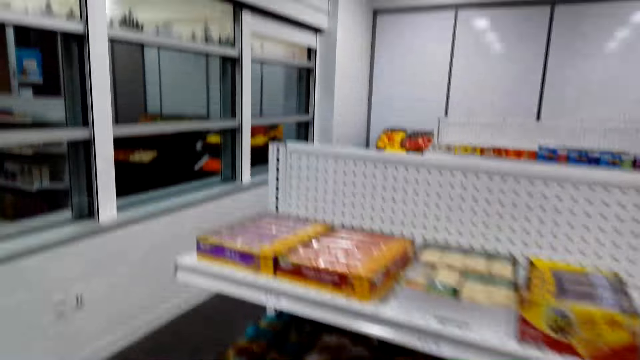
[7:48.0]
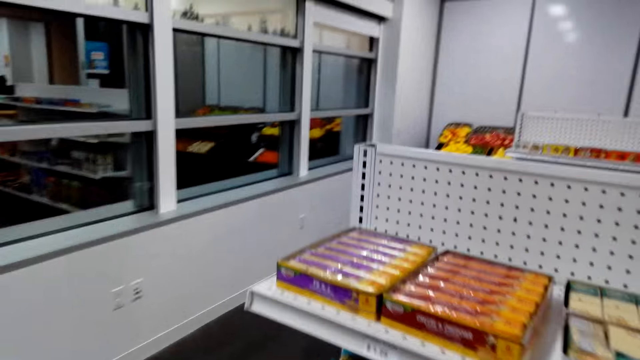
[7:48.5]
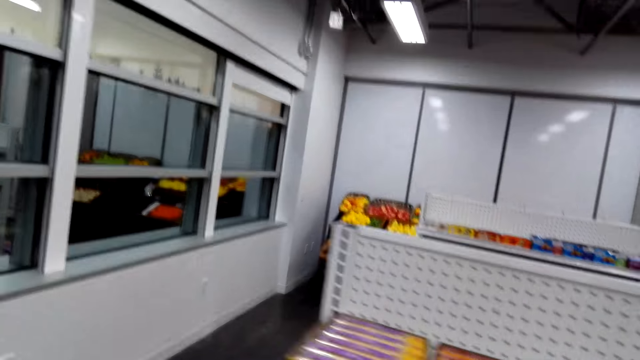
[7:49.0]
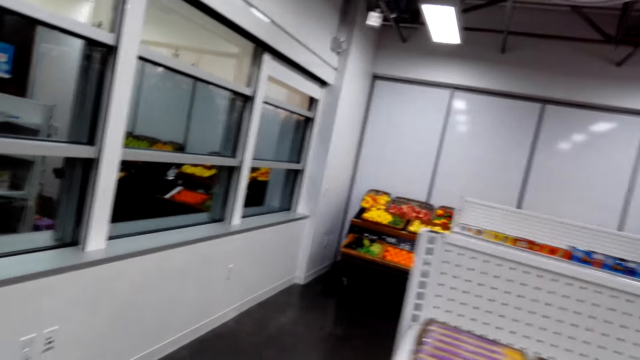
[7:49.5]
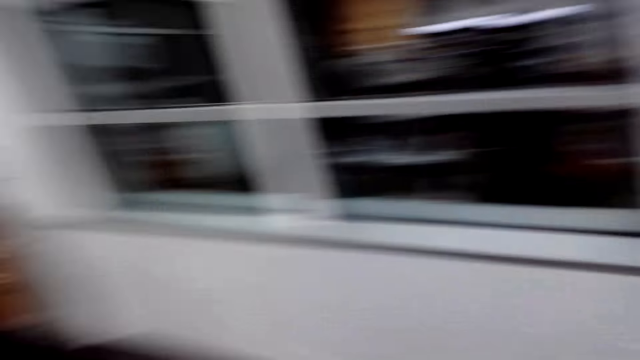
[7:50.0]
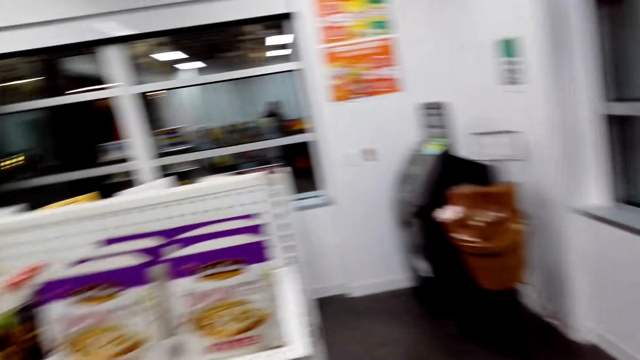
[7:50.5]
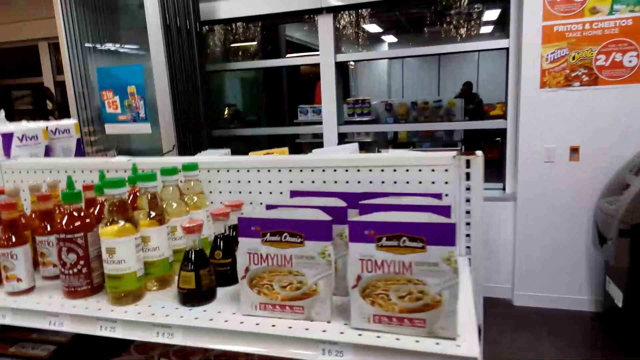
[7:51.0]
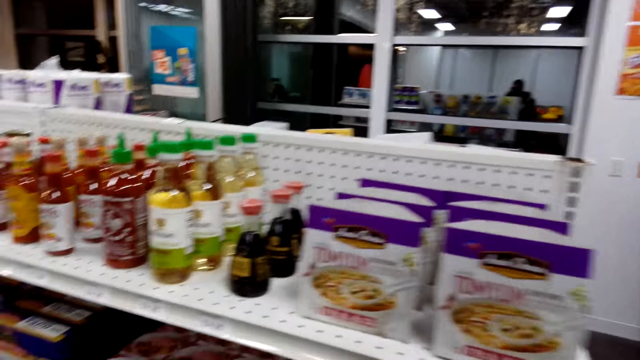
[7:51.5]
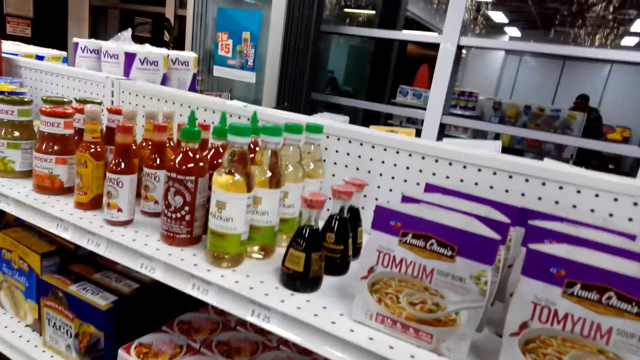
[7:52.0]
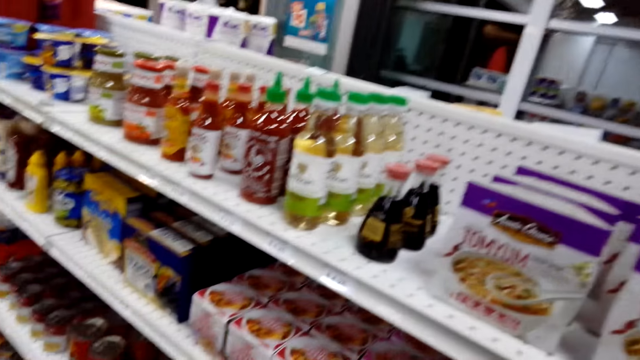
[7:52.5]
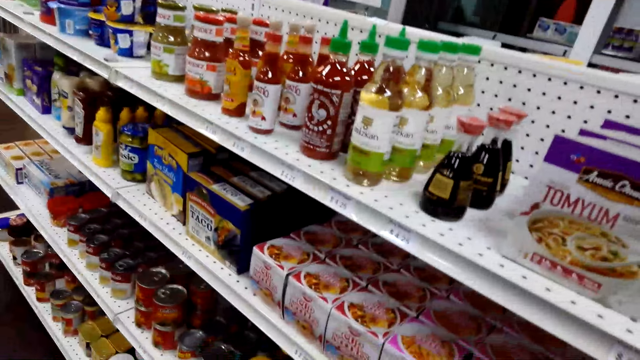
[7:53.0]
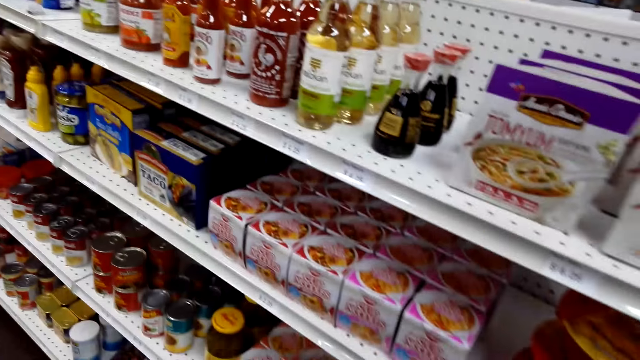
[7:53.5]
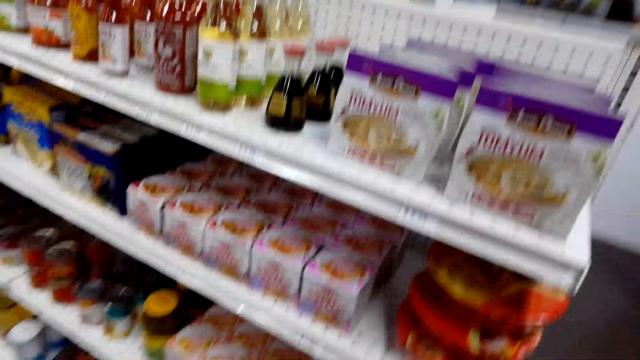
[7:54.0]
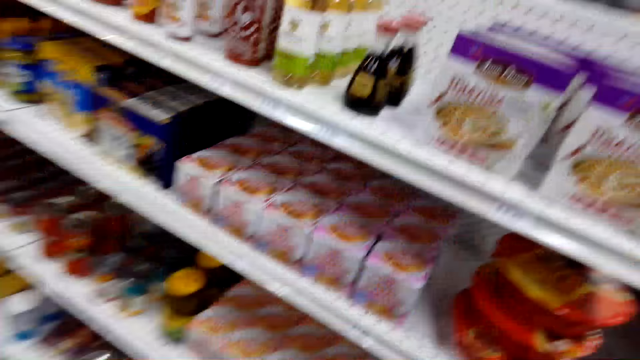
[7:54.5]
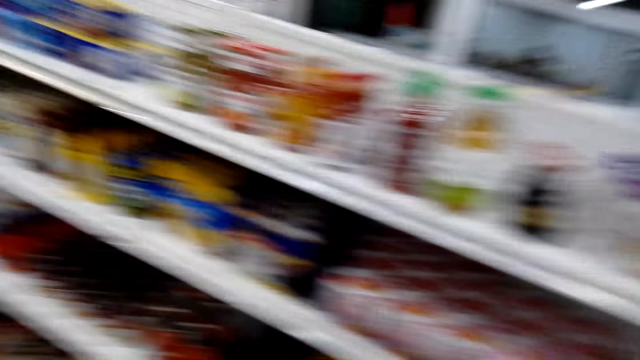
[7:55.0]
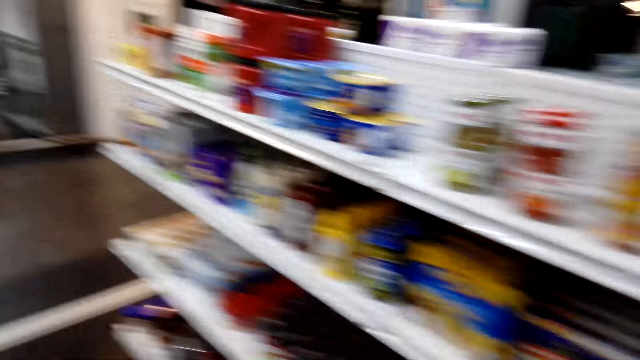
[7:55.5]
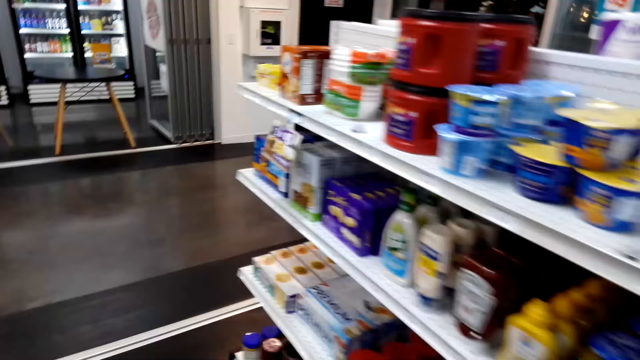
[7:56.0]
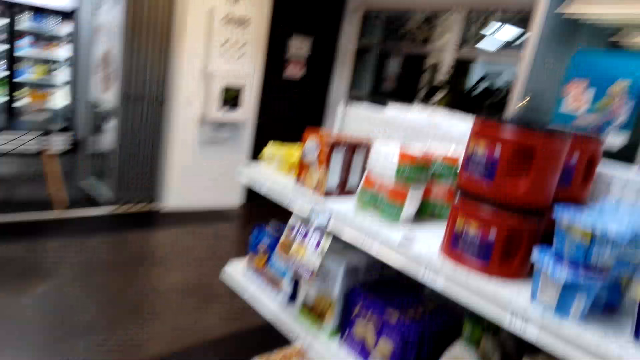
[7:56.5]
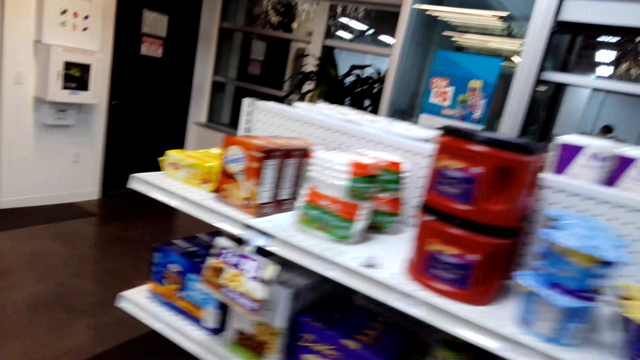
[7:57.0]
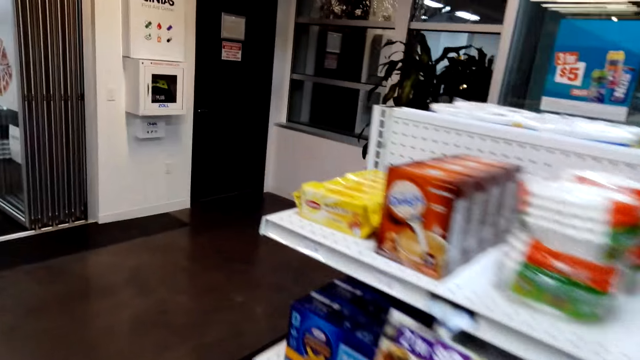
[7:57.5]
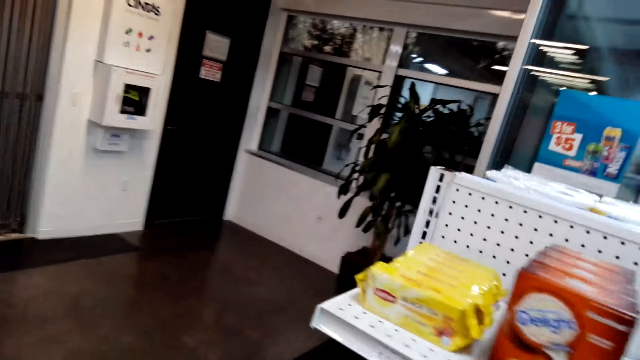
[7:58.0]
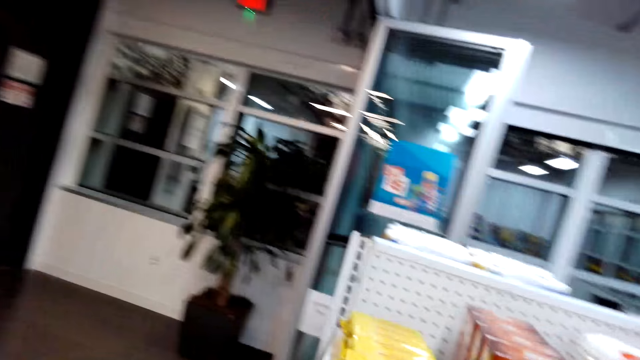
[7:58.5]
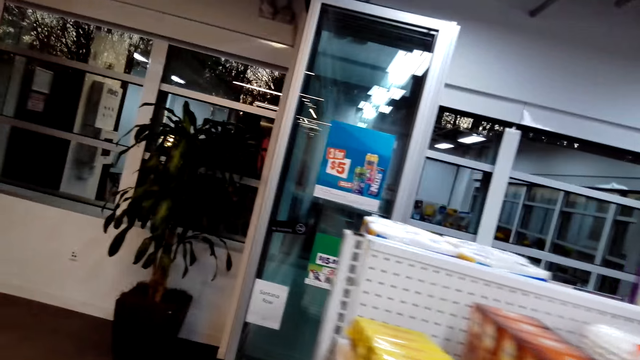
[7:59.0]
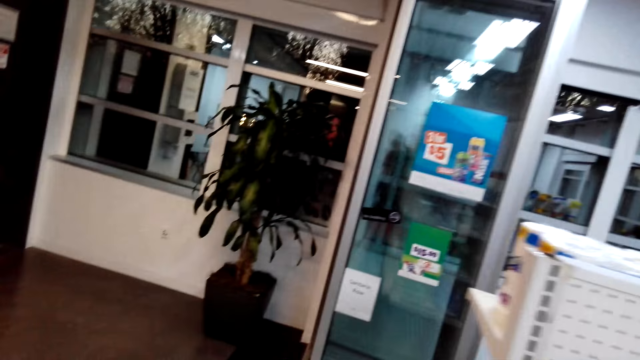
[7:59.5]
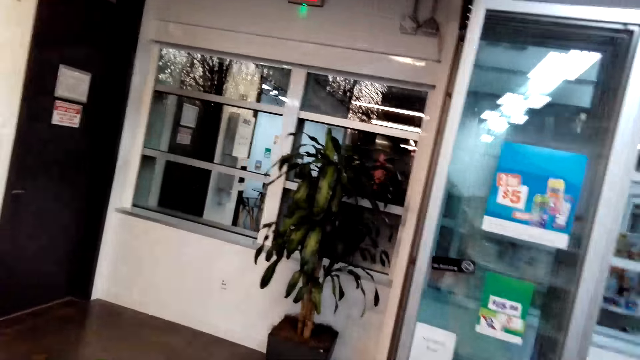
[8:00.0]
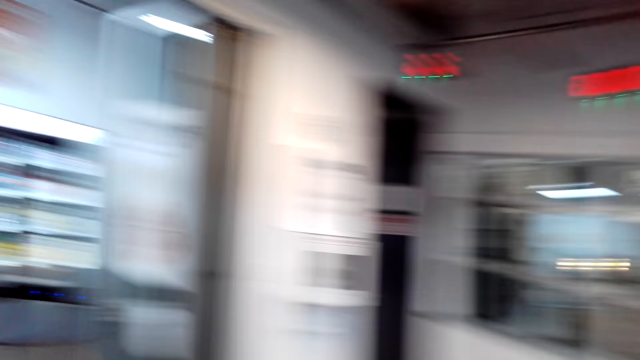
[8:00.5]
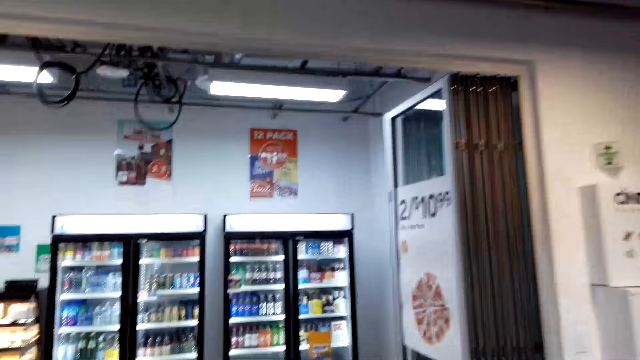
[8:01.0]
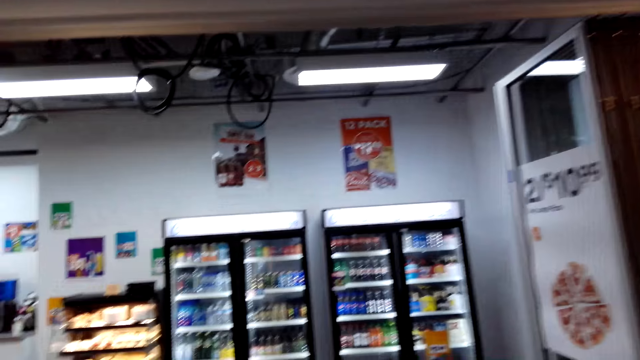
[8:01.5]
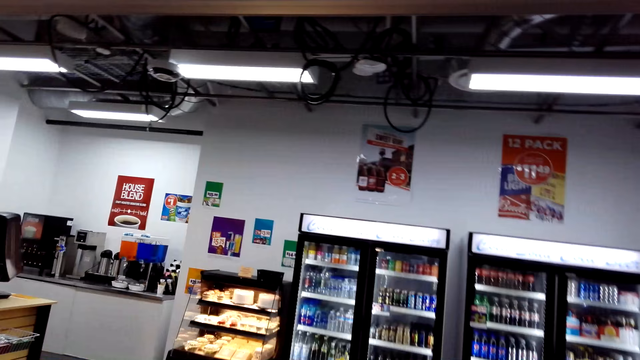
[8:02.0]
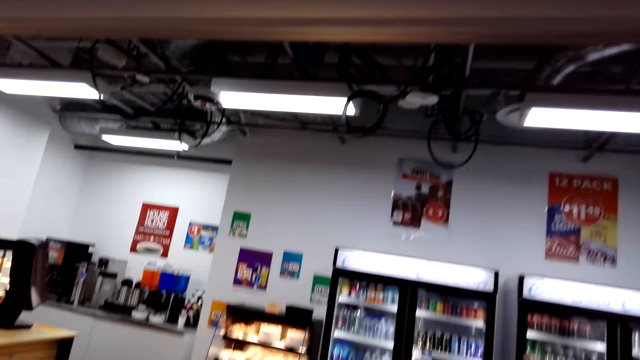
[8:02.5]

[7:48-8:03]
The camera wearer turns towards another rack. They inspect the rack. They walk towards another rack.

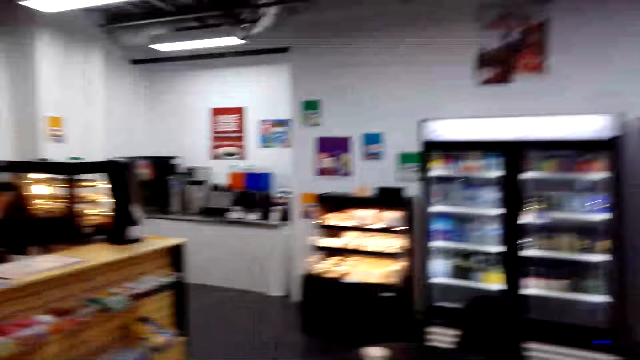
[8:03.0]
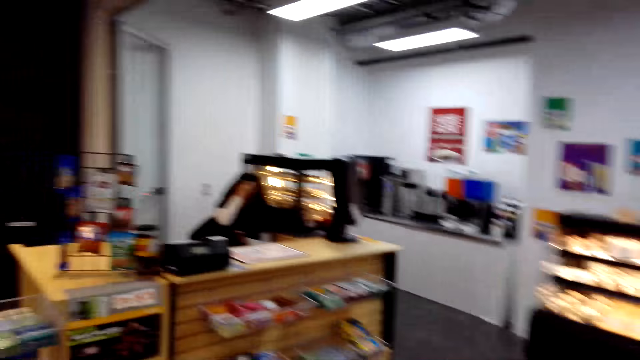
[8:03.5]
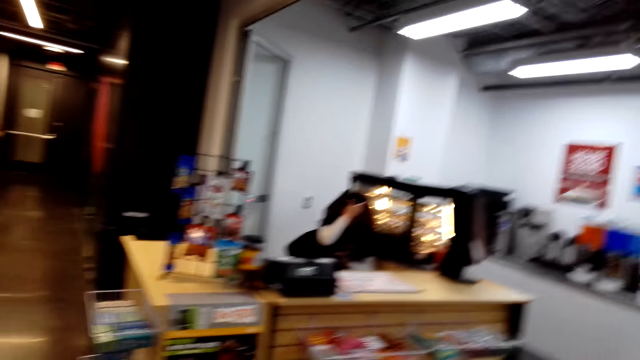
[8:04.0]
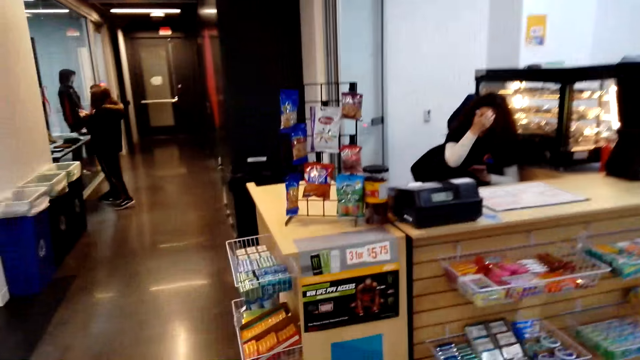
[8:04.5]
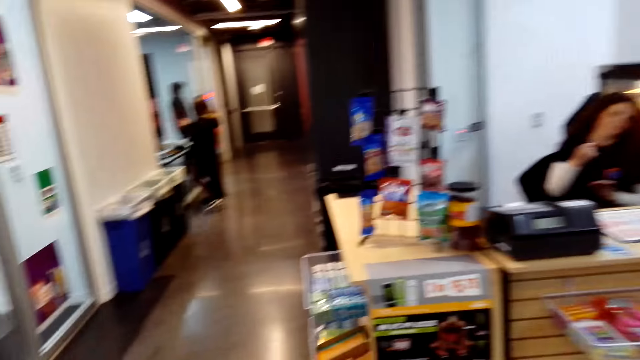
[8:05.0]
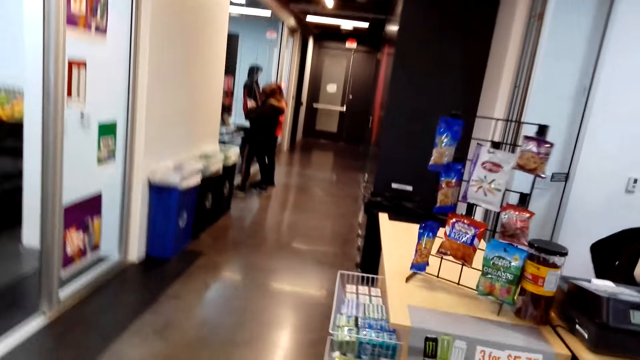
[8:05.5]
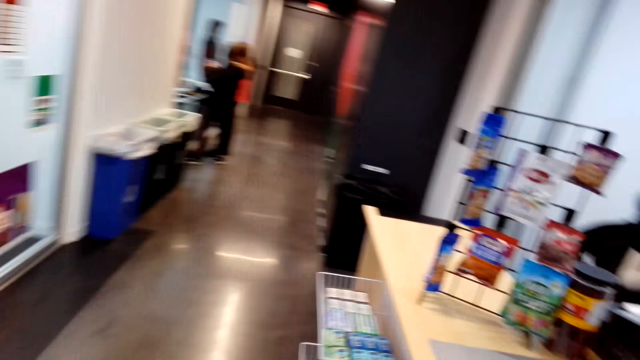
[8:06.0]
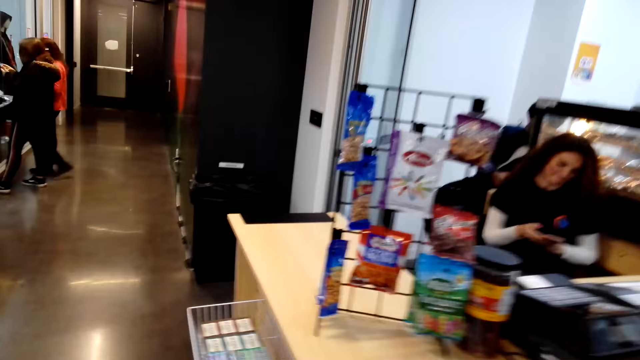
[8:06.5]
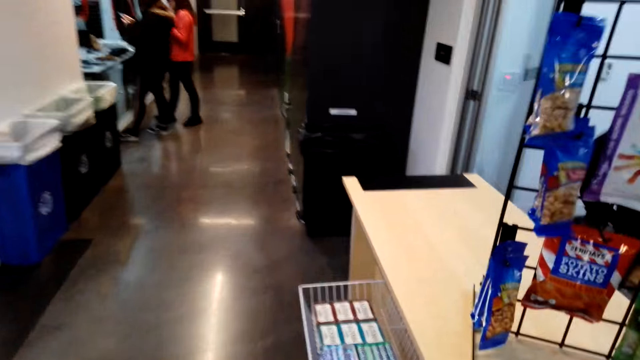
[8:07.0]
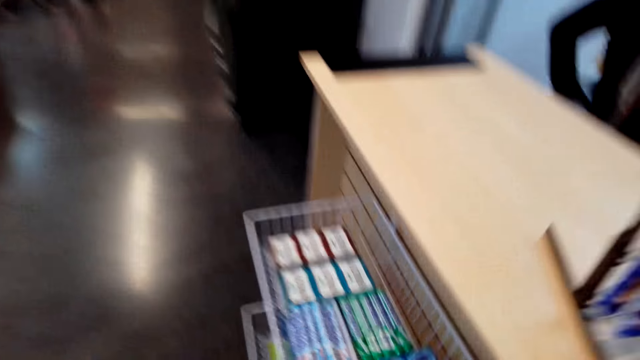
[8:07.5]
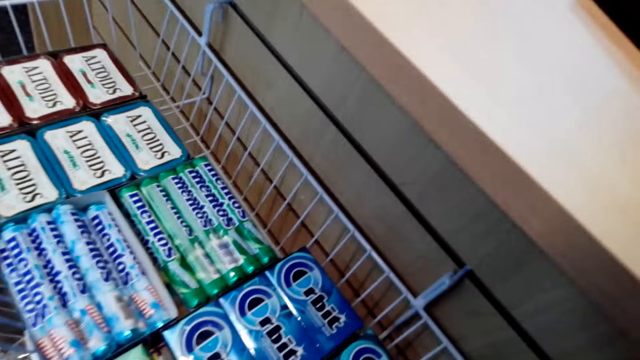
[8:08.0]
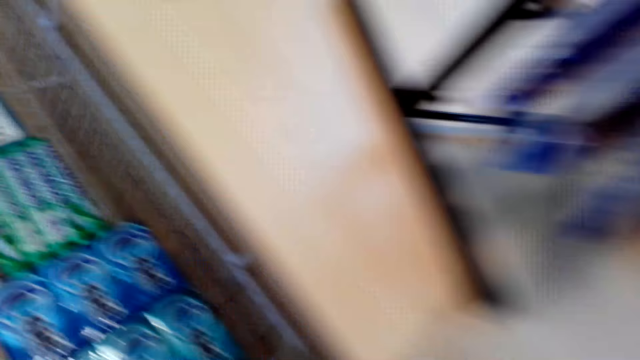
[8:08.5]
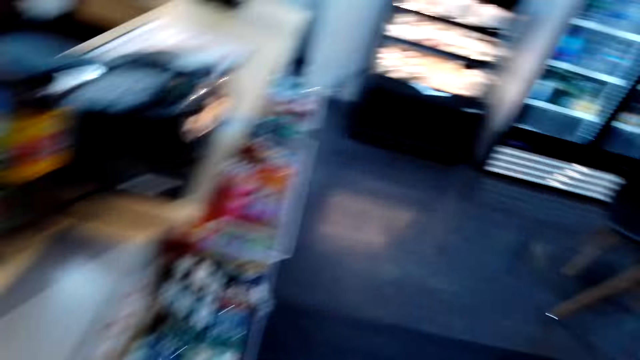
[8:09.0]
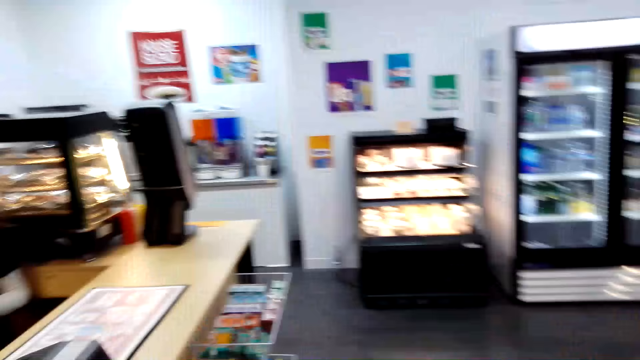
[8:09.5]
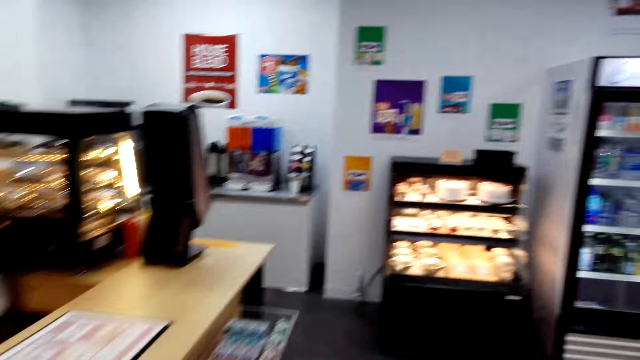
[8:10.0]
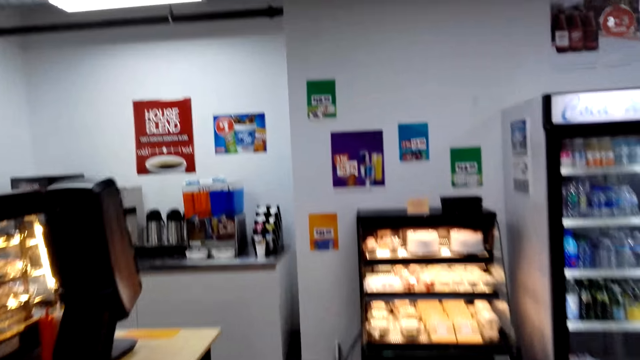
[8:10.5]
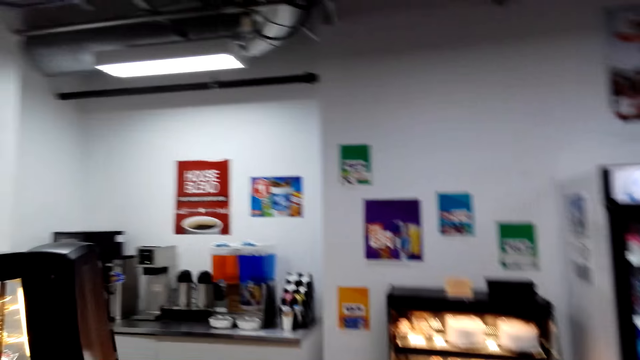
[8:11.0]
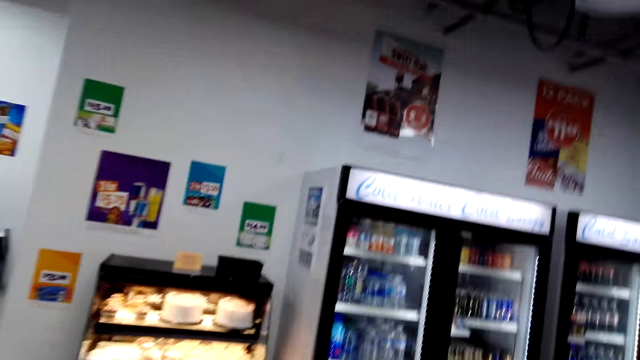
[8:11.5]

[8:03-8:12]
The camera wearer moves towards the rack. They walk about the store.
